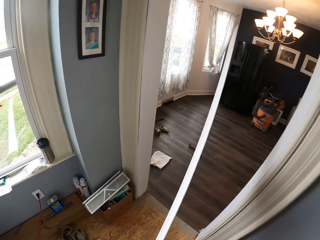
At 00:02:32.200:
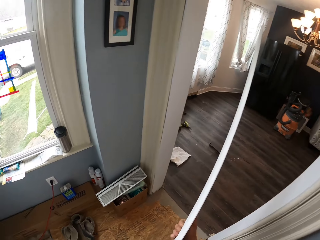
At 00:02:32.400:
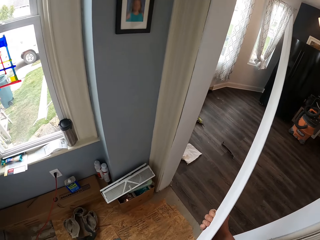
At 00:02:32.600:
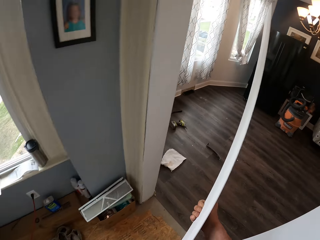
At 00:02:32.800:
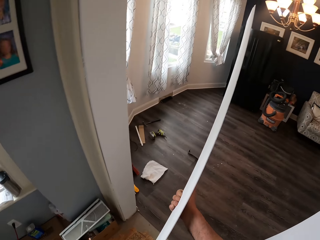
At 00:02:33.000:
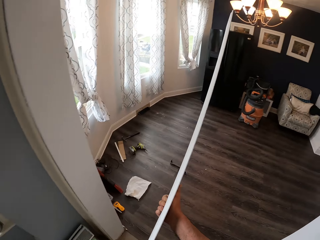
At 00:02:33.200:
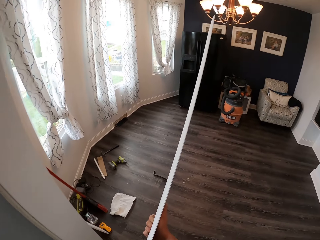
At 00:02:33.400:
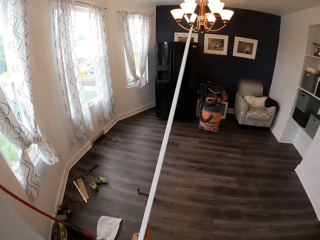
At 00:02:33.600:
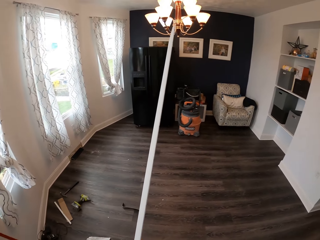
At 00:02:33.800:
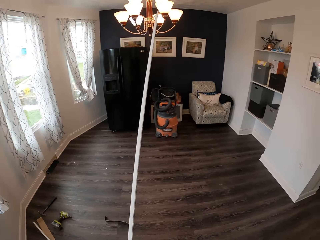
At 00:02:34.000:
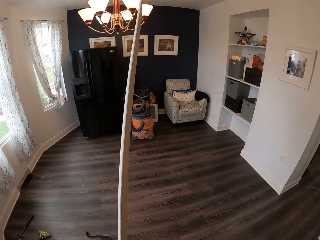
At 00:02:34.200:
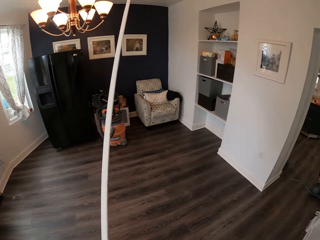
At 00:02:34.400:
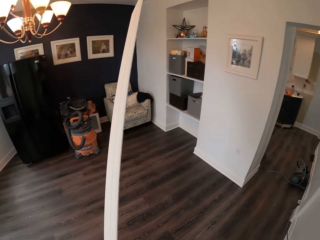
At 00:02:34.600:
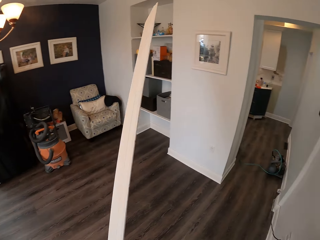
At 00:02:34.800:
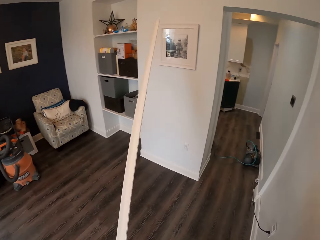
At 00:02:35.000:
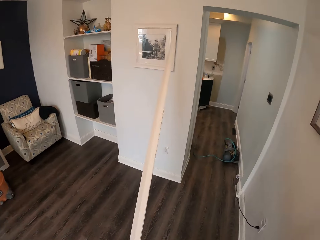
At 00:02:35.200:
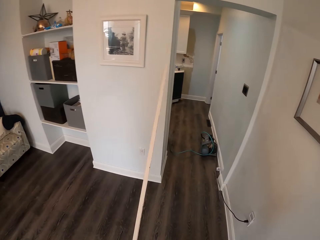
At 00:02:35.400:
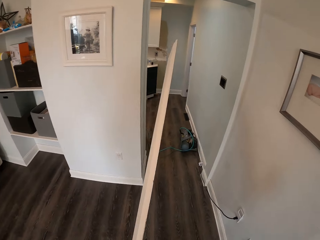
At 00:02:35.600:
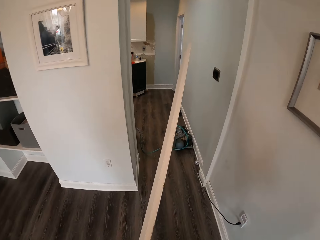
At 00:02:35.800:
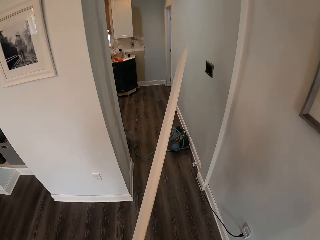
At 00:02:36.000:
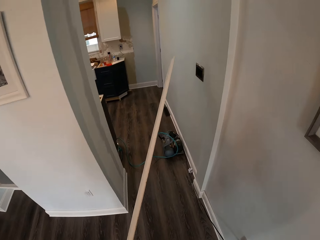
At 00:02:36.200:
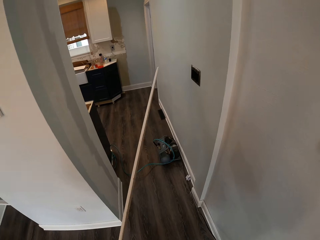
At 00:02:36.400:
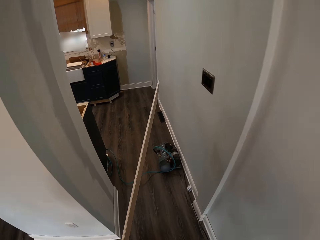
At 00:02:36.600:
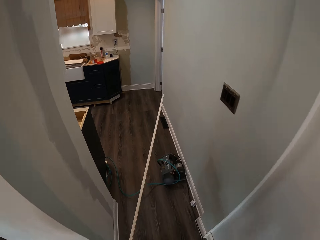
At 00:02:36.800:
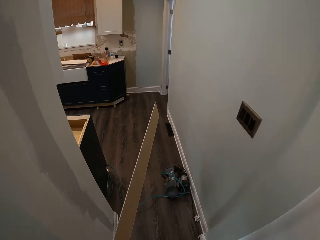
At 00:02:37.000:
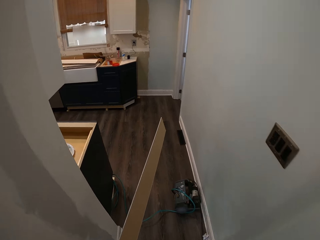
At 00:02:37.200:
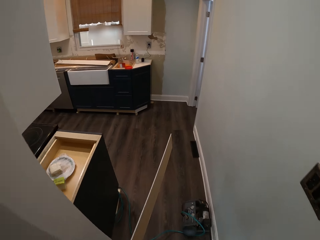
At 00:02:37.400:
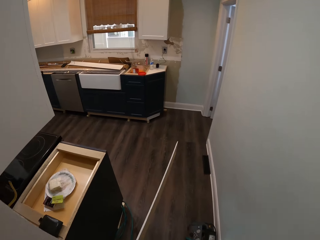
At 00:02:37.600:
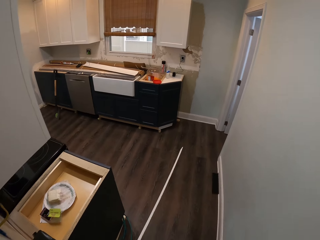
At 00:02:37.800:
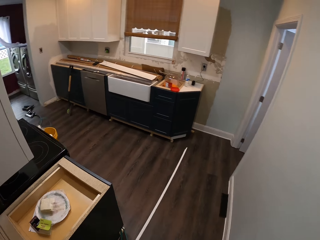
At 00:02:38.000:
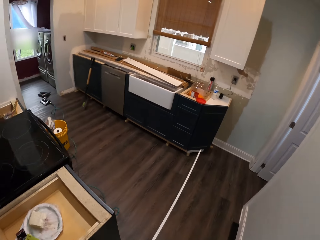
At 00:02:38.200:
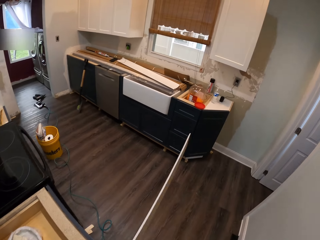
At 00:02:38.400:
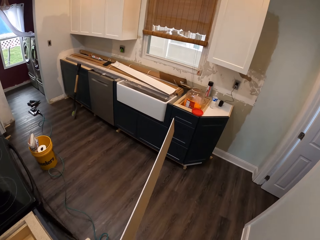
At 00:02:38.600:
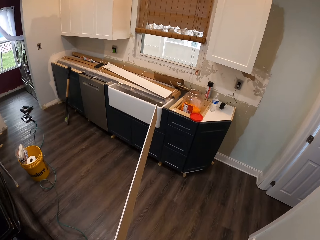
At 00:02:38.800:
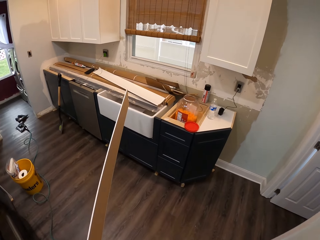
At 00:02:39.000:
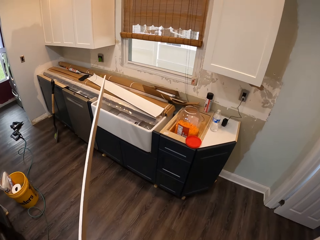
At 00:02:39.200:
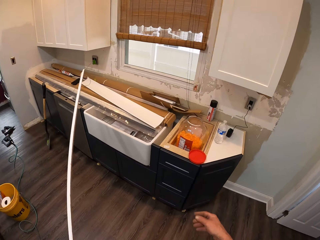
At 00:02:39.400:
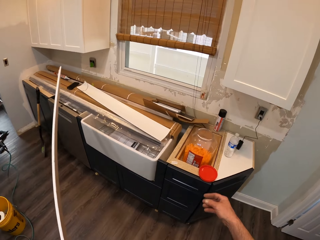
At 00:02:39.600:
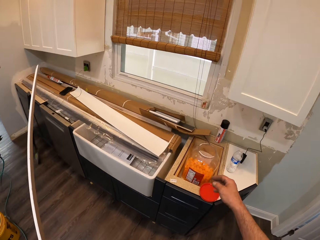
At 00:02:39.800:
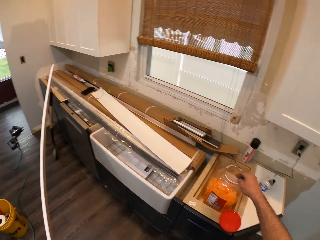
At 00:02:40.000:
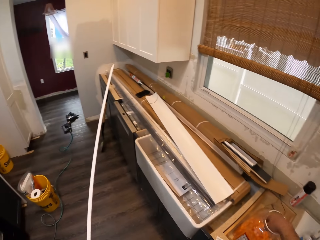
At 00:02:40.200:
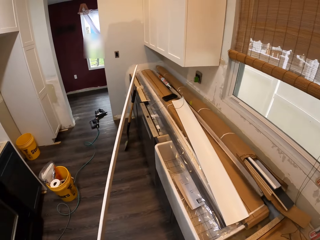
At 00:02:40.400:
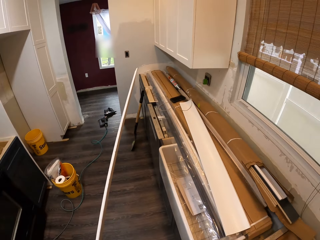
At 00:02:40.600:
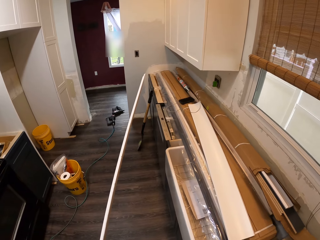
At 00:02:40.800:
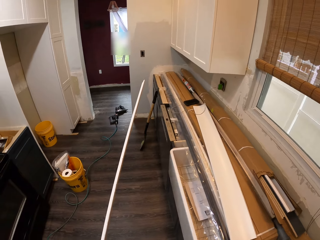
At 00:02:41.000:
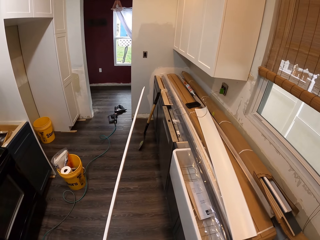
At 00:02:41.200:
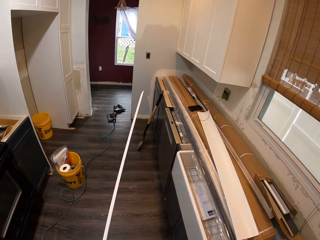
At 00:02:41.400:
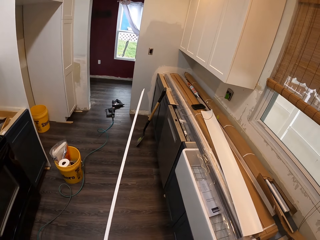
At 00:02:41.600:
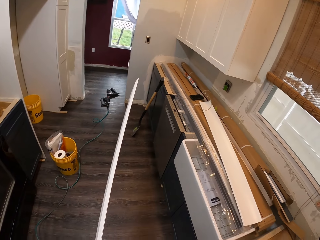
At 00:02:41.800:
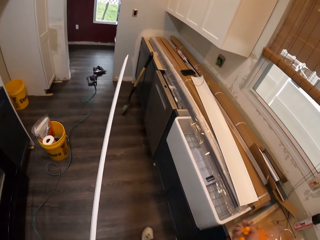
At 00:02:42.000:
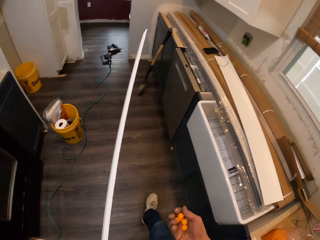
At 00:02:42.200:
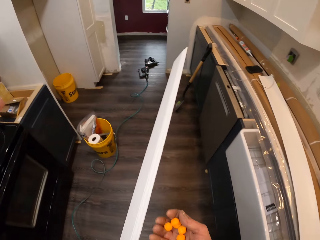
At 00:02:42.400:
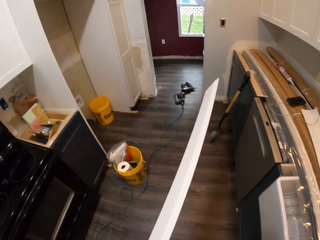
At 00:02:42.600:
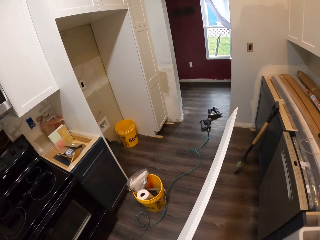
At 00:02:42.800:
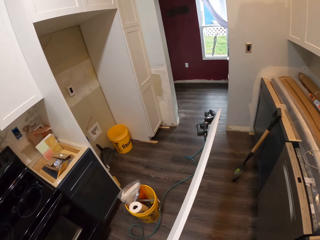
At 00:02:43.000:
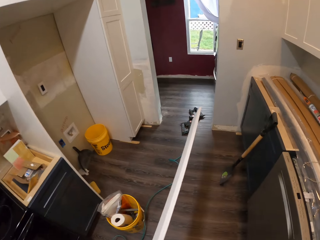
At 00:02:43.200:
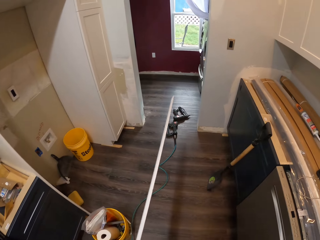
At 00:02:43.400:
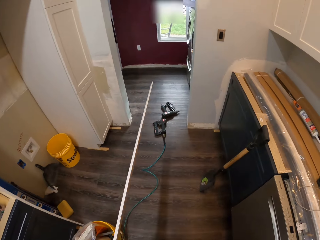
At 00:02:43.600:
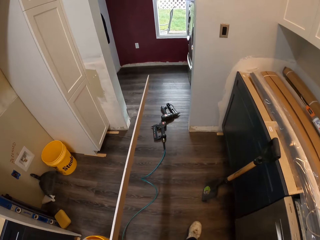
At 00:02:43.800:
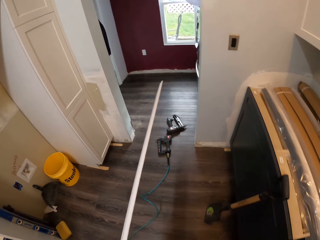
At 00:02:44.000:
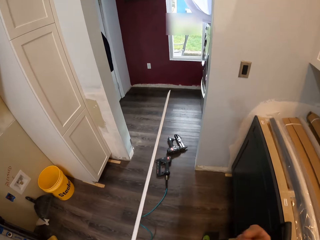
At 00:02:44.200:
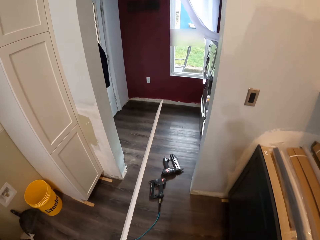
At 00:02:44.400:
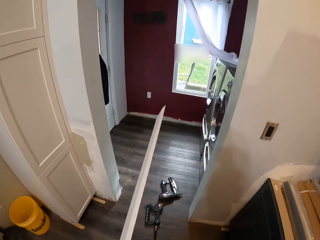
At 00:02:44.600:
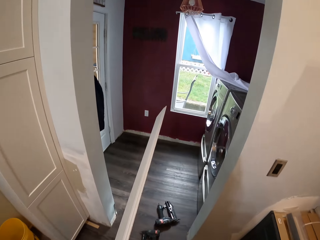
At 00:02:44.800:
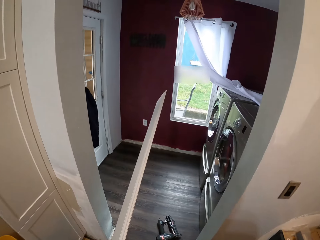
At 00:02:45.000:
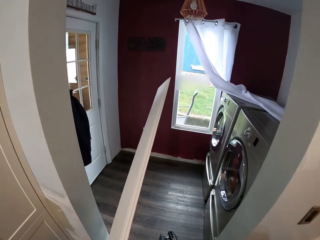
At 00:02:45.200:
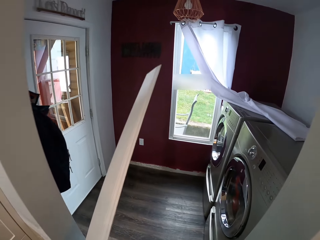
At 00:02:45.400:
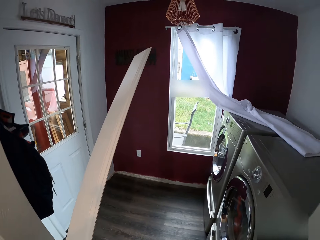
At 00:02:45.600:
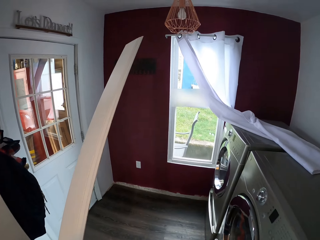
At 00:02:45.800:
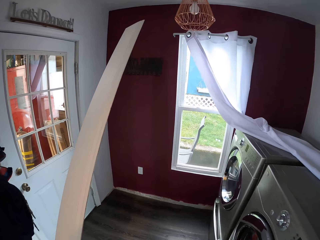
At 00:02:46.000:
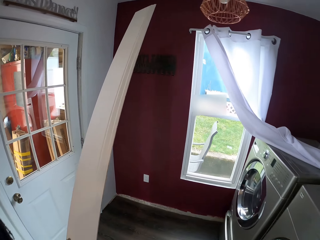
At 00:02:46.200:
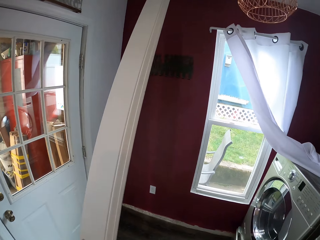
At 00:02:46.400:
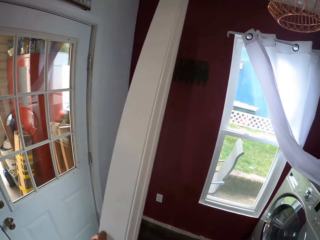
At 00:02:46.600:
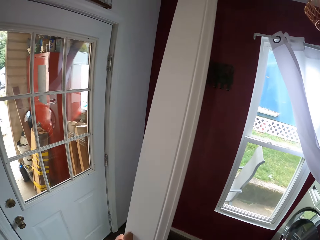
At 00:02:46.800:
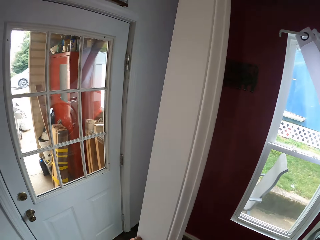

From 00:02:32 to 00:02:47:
The camera wearer puts his right hand in a container. He scoops something on the table. He raises his right hand to his mouth. He walks on the floor.

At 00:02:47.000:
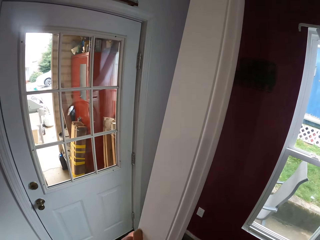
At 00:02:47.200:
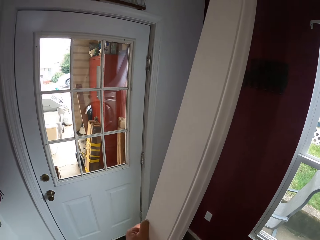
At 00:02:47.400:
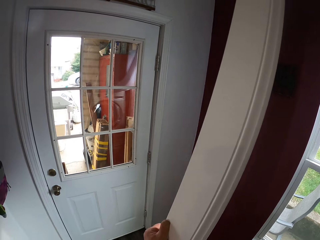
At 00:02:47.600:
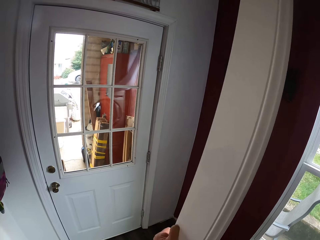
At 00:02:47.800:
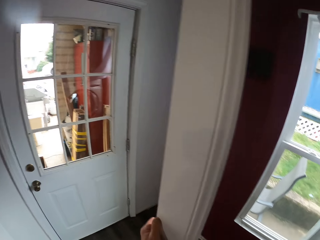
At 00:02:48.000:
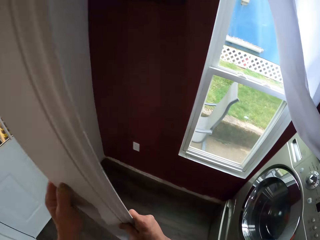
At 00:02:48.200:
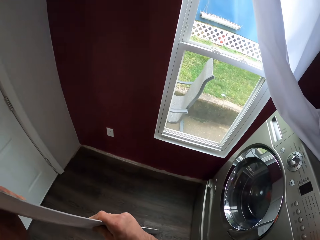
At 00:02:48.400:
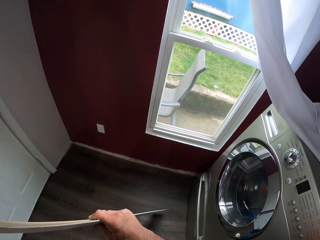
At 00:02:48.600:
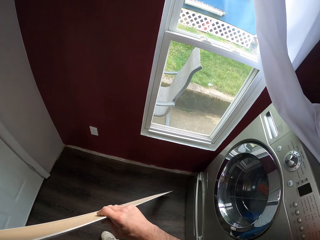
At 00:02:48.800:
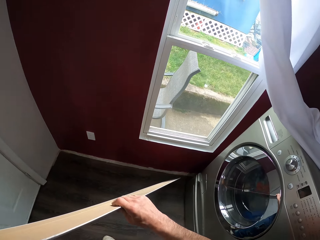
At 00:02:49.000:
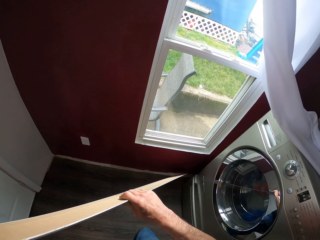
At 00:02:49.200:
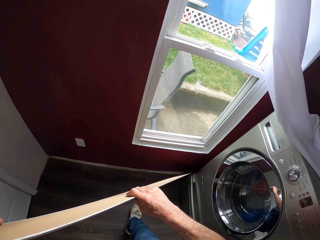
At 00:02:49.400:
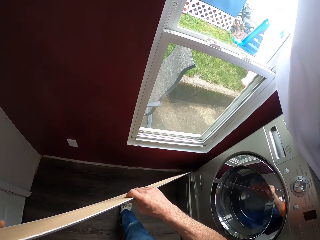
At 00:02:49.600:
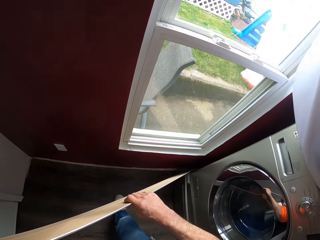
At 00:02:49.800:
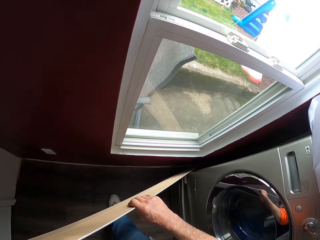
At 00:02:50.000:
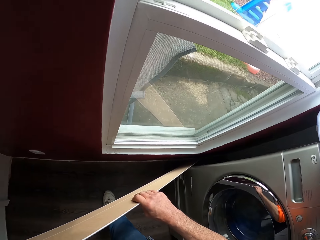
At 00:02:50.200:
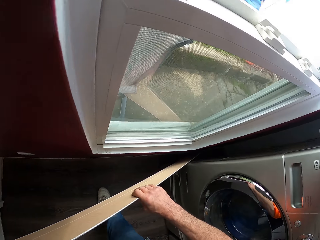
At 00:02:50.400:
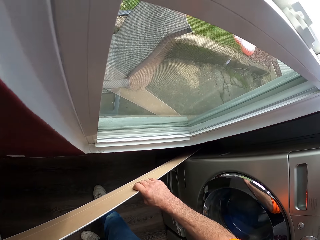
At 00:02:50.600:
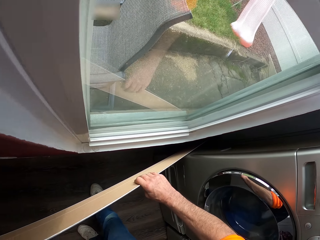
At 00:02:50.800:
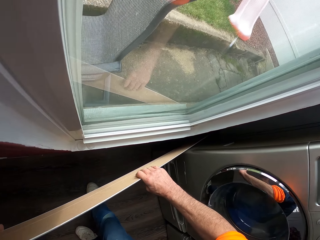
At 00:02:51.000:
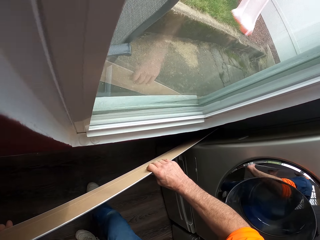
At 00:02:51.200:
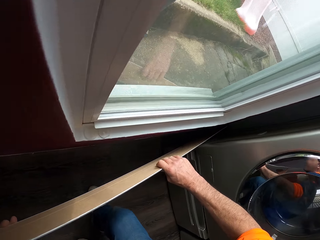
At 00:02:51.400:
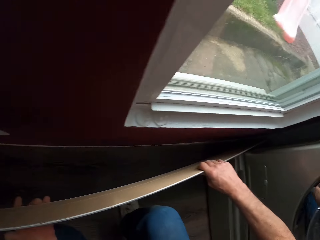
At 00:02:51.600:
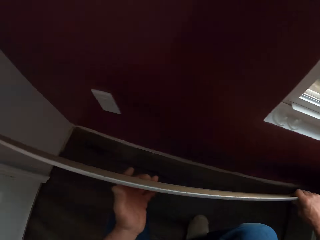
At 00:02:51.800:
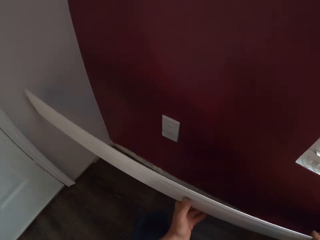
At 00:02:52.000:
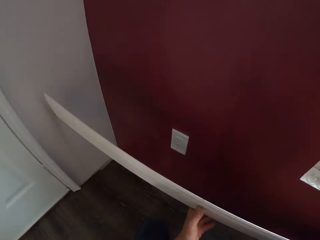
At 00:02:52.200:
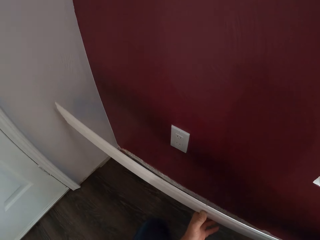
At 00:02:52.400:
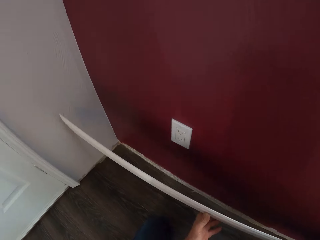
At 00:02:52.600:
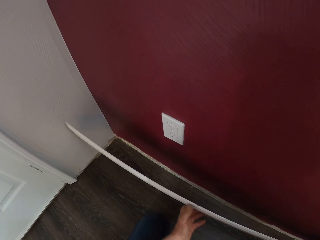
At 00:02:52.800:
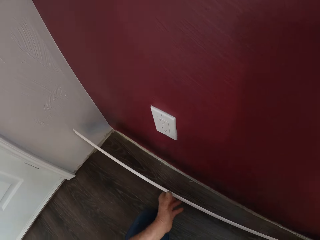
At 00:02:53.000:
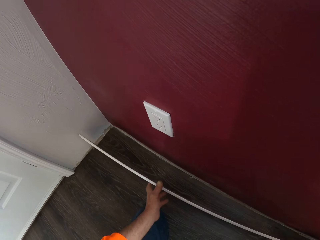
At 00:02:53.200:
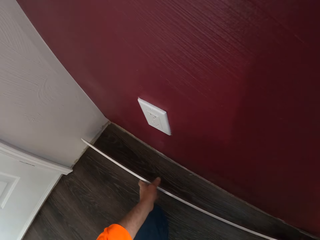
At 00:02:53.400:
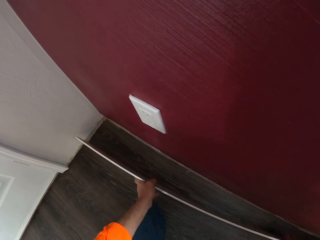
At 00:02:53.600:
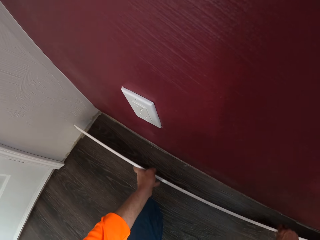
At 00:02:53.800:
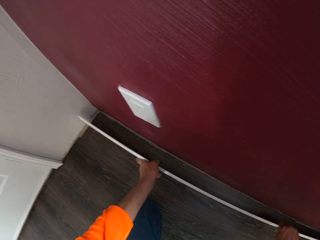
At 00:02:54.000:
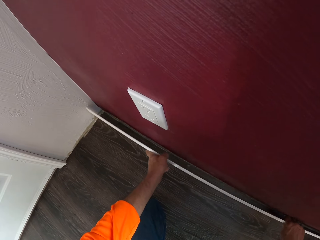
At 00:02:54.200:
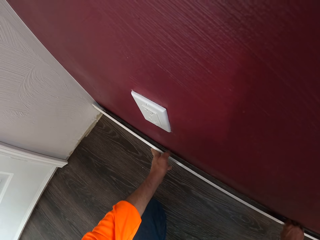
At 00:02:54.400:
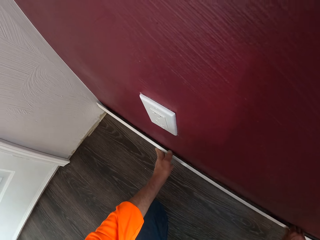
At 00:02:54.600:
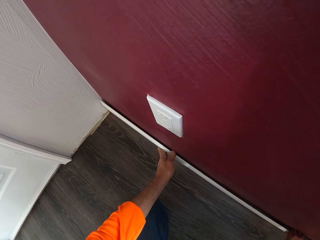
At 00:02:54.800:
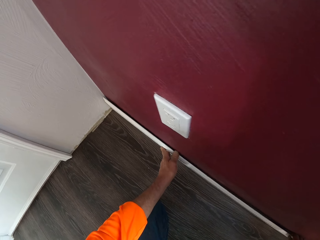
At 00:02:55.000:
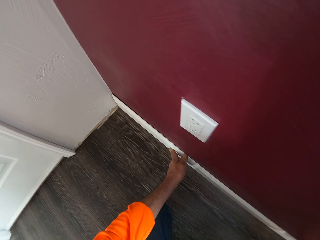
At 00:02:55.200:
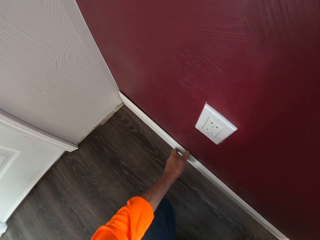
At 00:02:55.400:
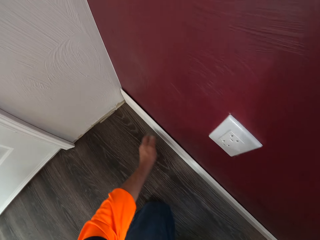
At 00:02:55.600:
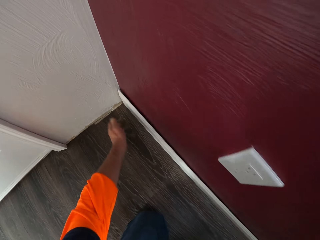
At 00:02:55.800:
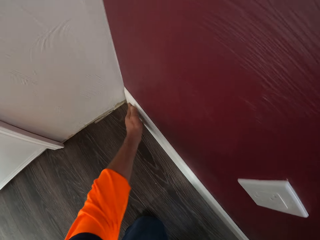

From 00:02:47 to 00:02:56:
The camera wearer kneels on the floor. They place the wood against a wall.
